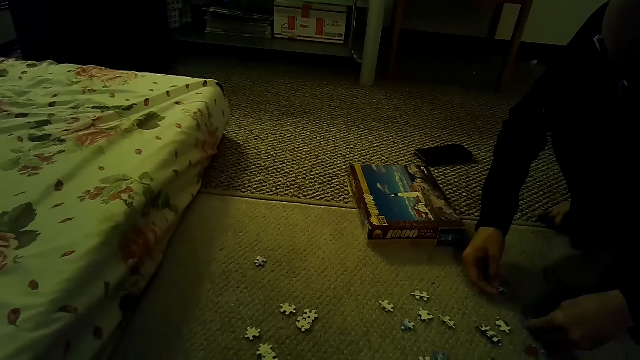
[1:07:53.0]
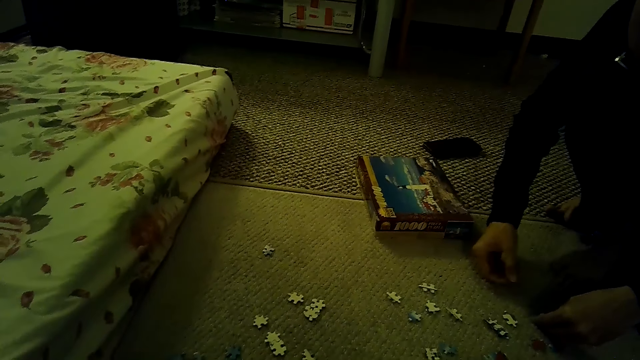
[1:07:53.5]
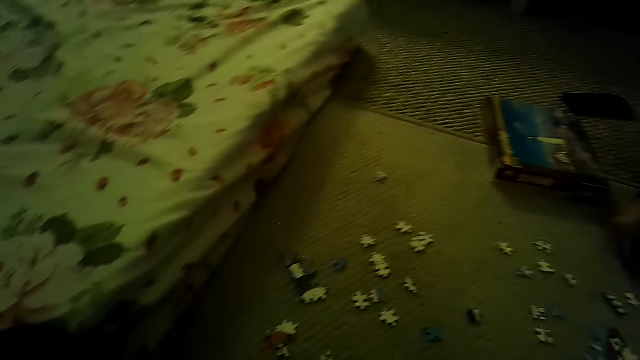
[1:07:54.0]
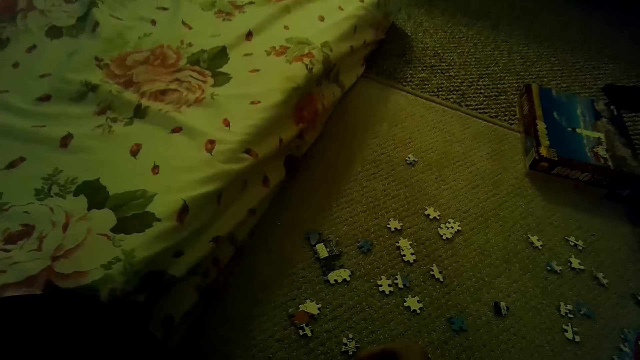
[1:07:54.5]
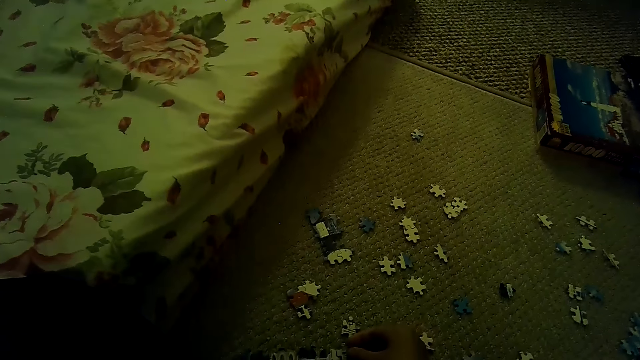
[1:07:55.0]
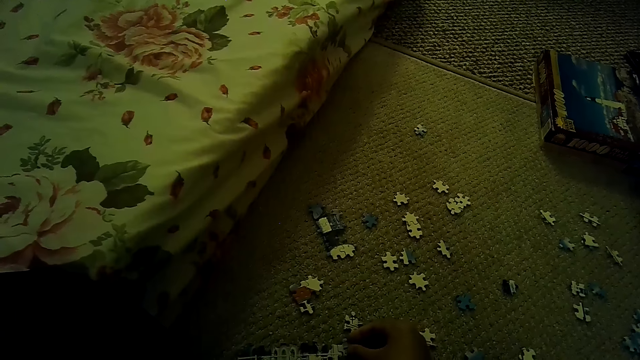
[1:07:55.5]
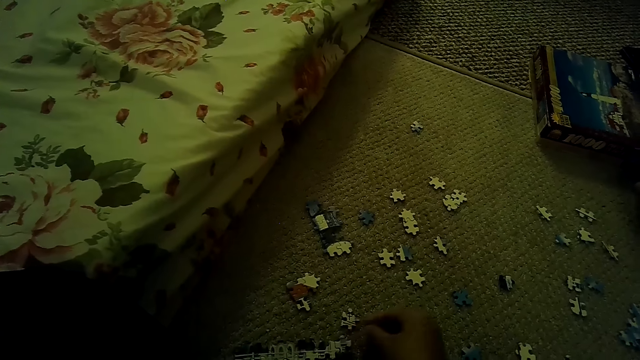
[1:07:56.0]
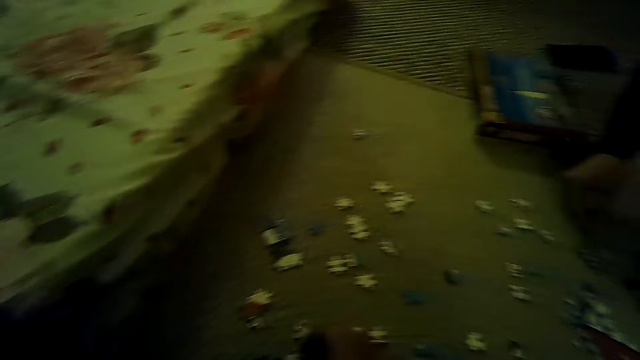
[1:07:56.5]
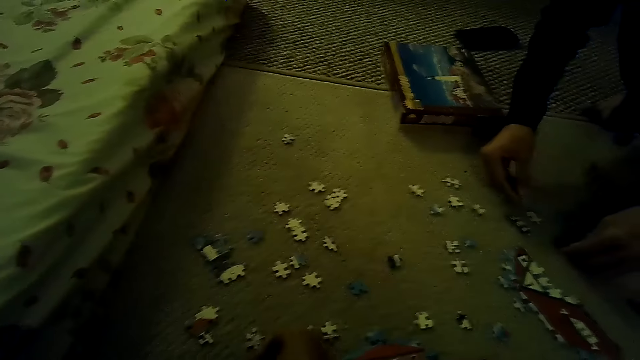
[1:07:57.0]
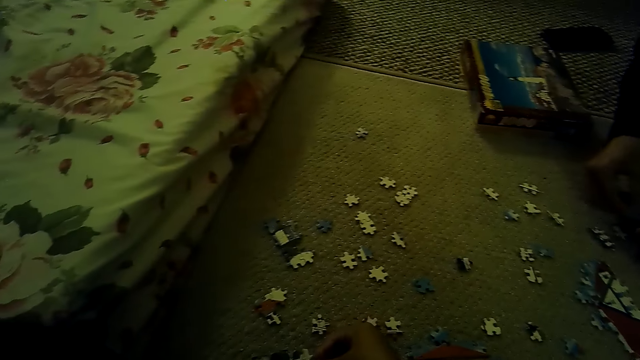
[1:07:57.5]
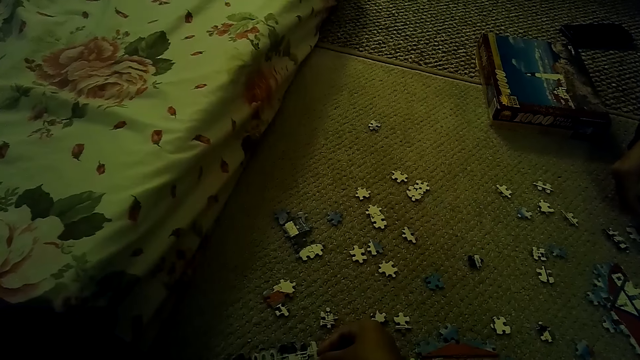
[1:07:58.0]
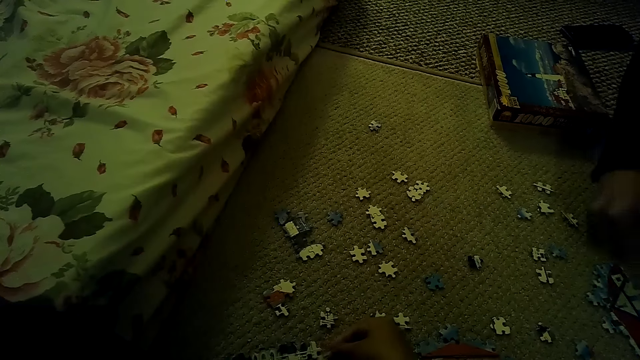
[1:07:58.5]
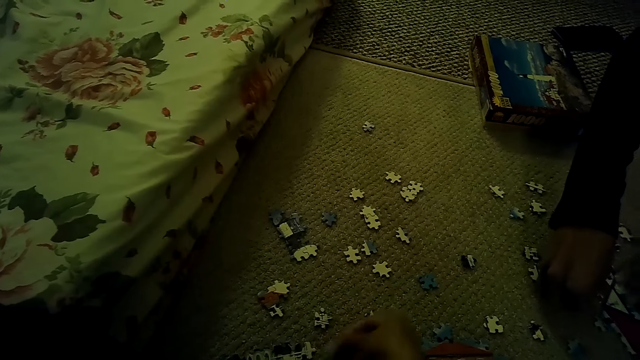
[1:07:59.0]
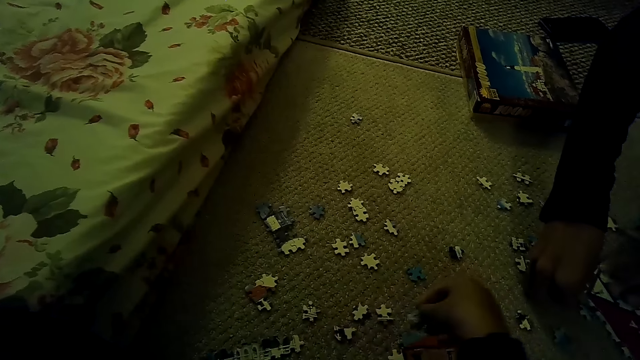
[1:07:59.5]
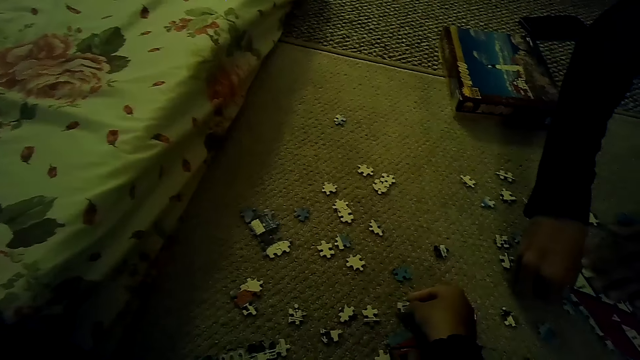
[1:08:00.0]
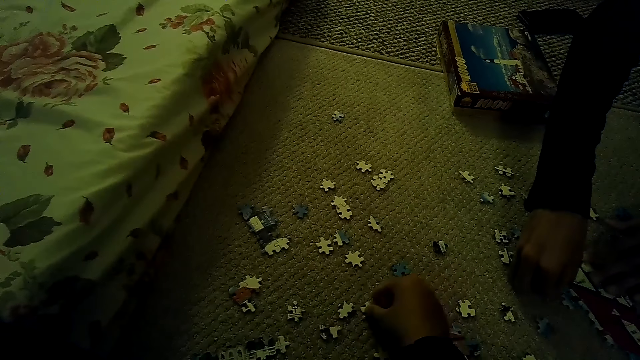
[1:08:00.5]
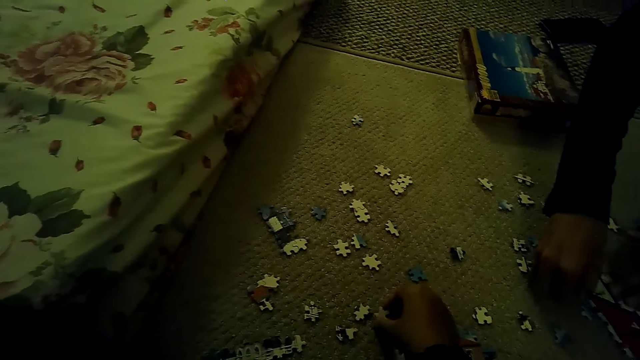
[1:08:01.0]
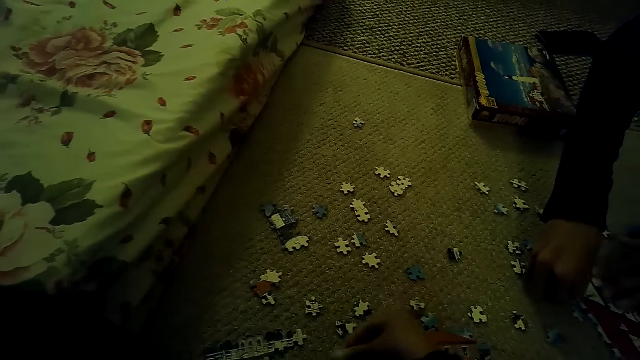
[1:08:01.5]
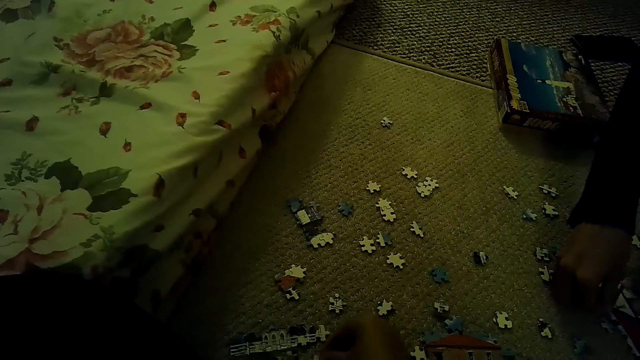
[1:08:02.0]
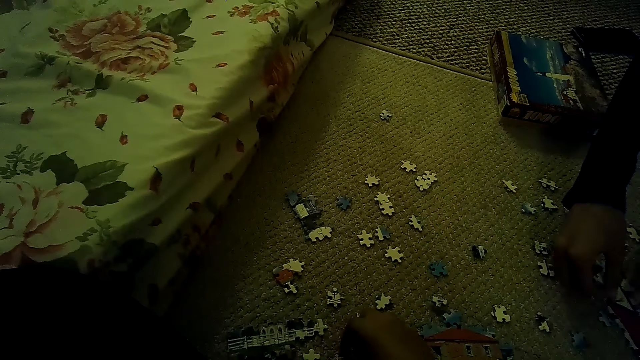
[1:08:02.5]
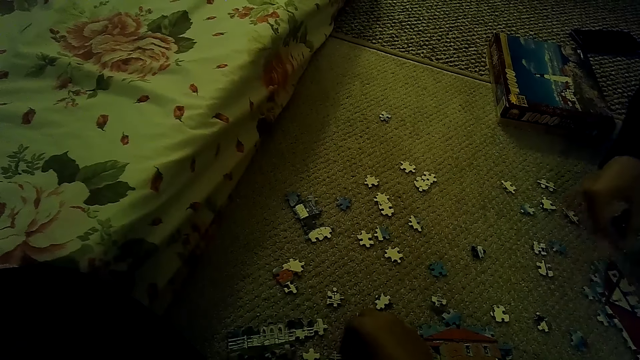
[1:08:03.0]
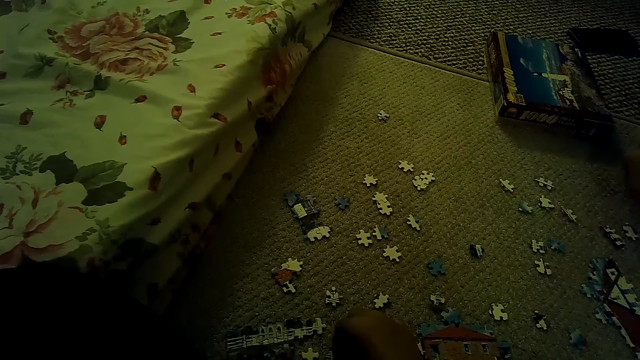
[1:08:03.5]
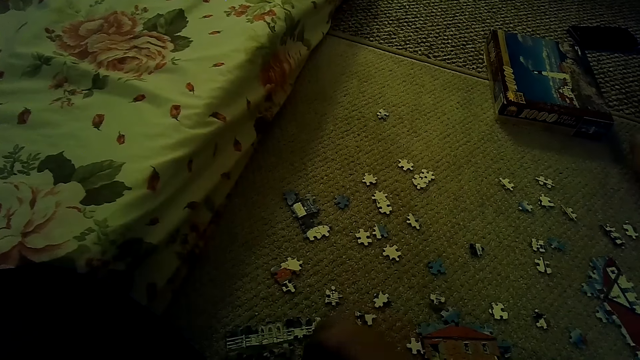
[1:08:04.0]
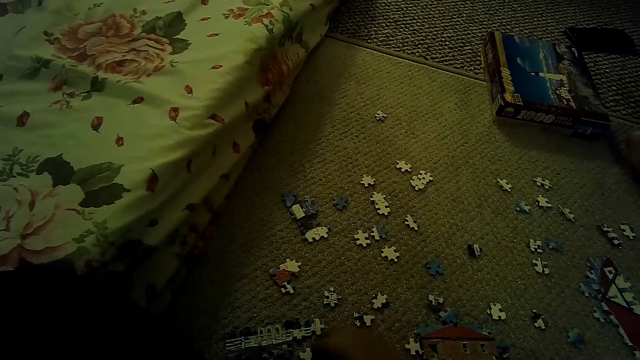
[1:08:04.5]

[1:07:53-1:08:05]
A person fixes a puzzle piece. The camera wearer plays the jigsaw puzzle on the floor. They put down the puzzle piece.

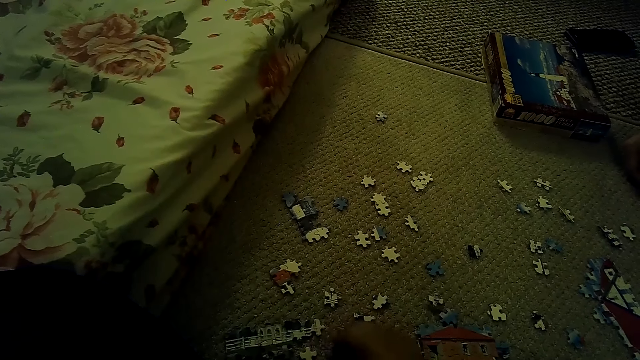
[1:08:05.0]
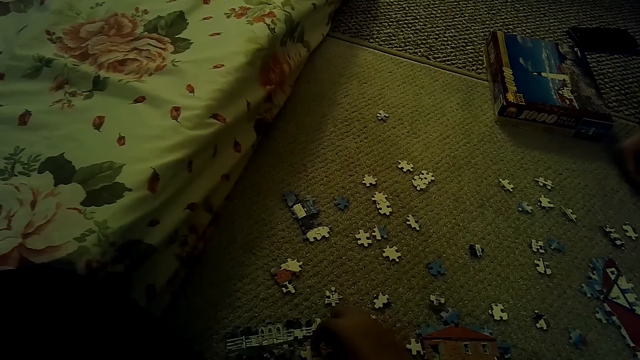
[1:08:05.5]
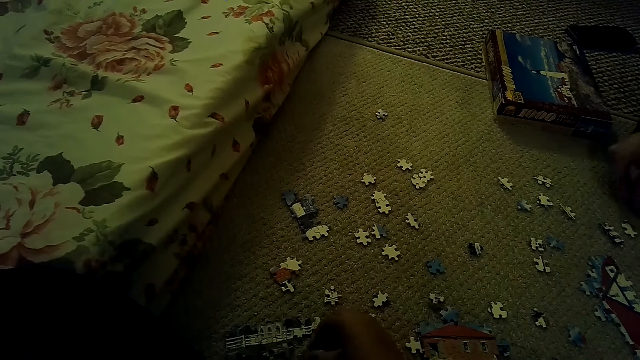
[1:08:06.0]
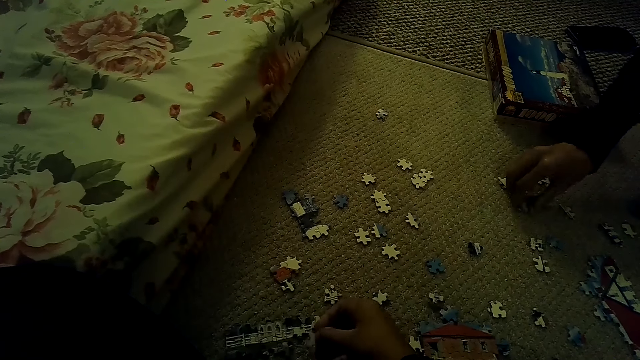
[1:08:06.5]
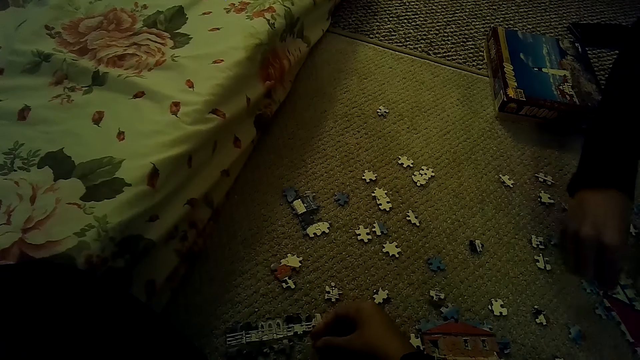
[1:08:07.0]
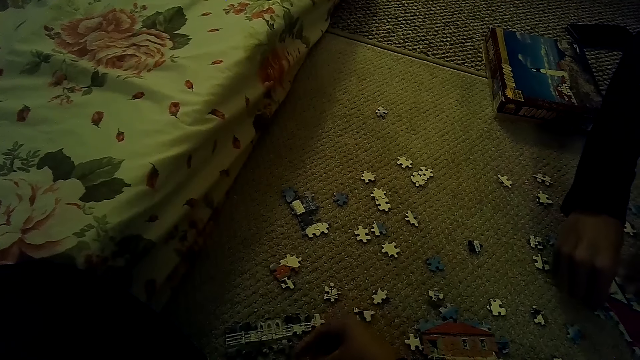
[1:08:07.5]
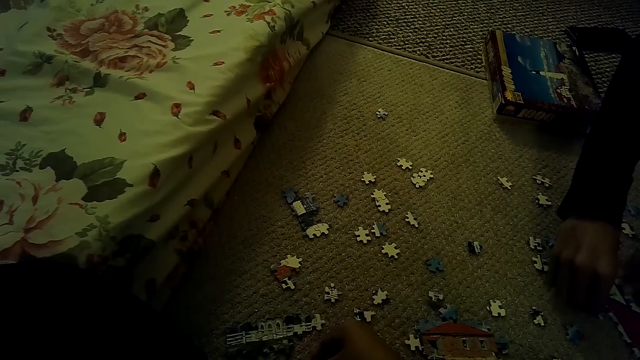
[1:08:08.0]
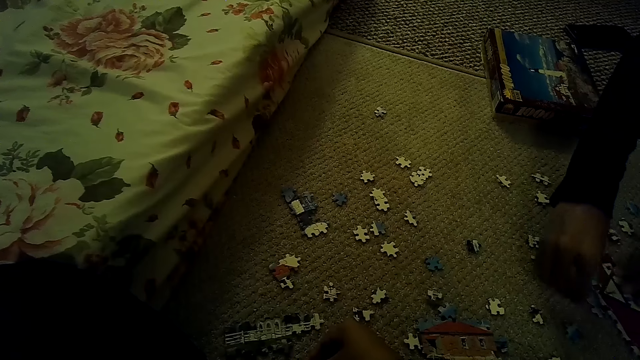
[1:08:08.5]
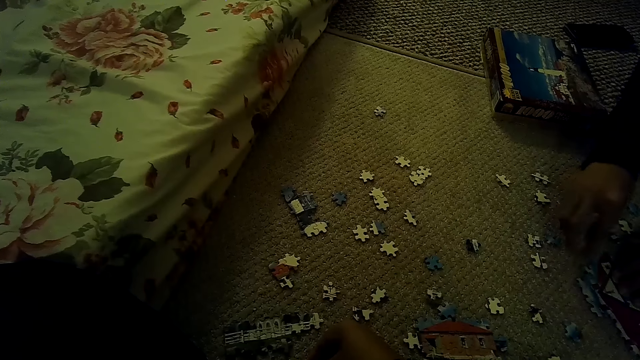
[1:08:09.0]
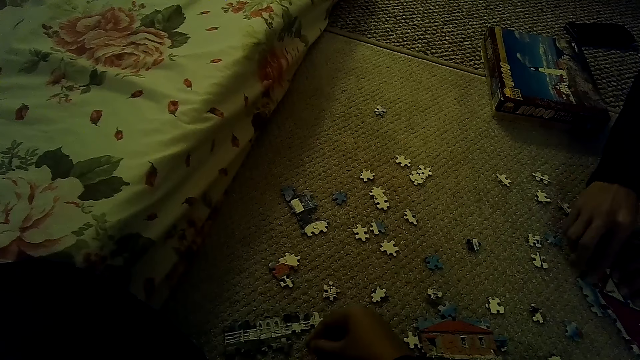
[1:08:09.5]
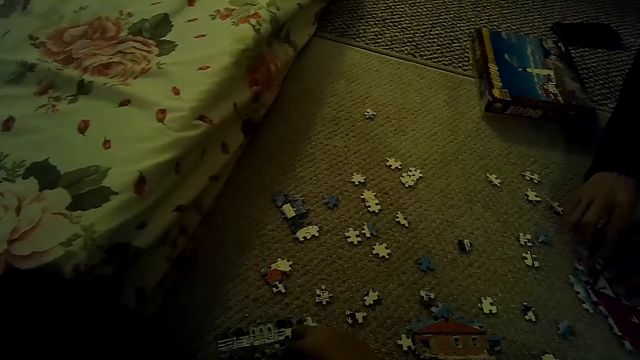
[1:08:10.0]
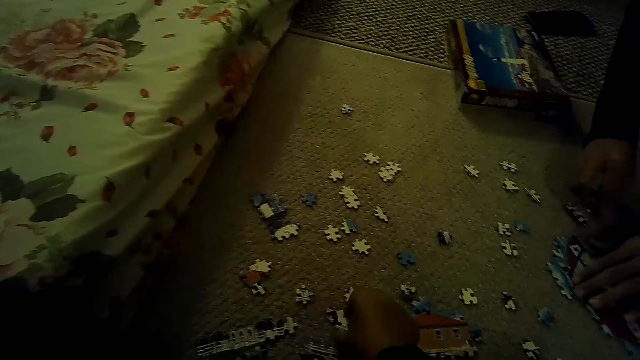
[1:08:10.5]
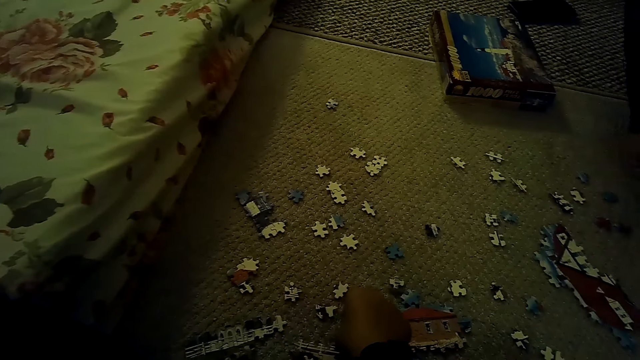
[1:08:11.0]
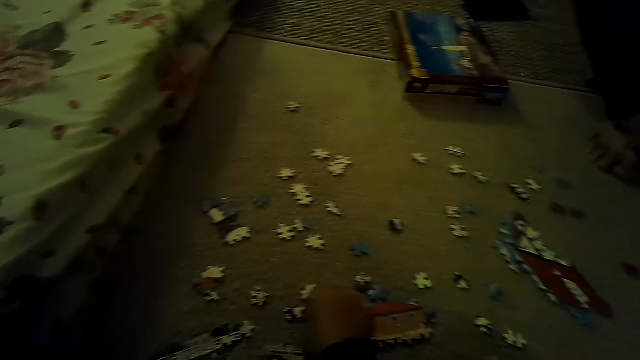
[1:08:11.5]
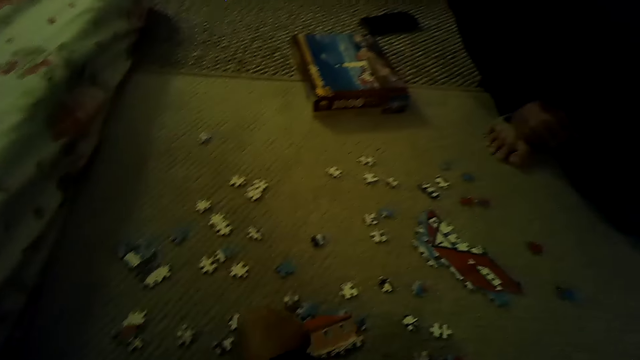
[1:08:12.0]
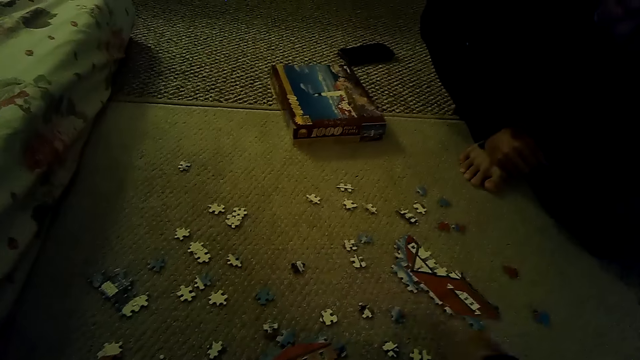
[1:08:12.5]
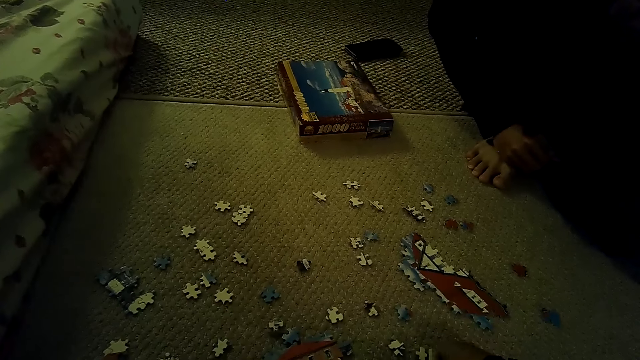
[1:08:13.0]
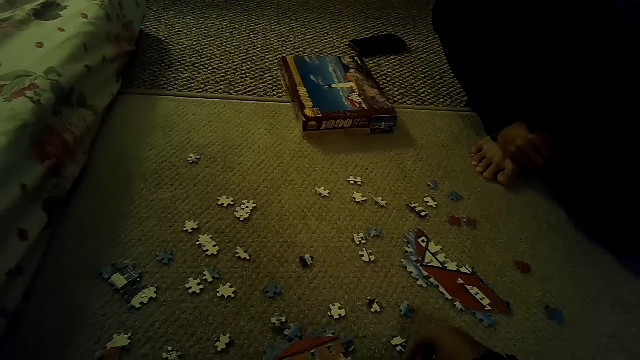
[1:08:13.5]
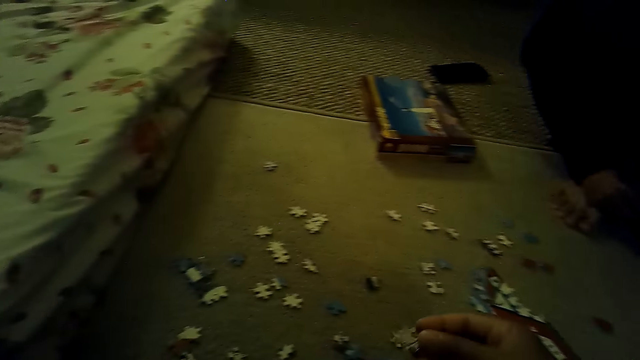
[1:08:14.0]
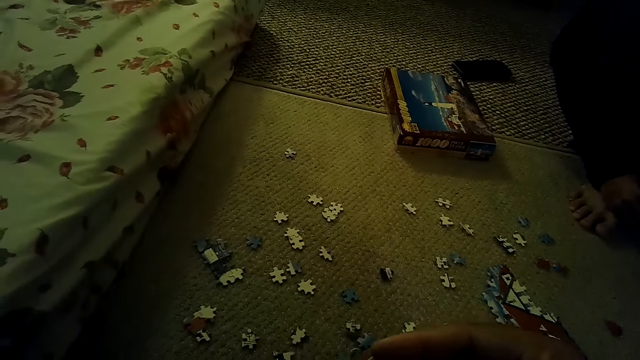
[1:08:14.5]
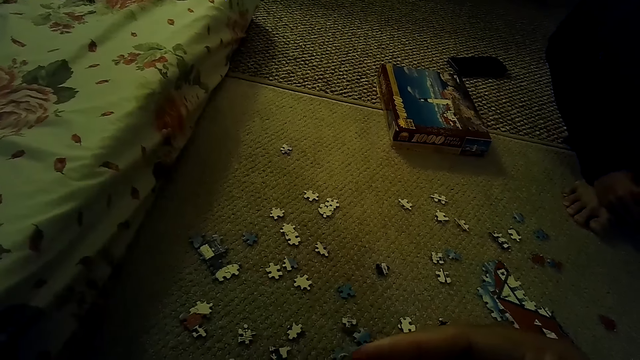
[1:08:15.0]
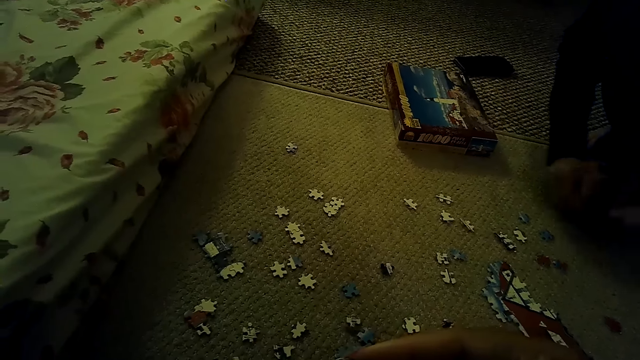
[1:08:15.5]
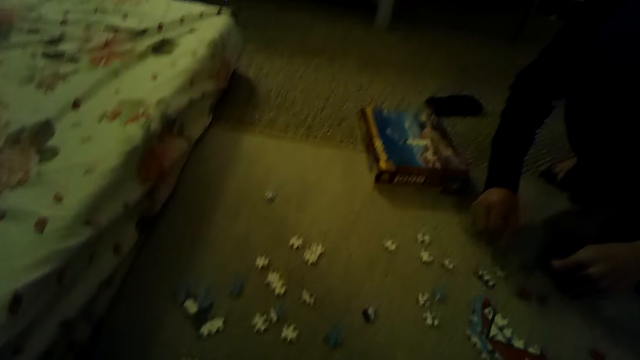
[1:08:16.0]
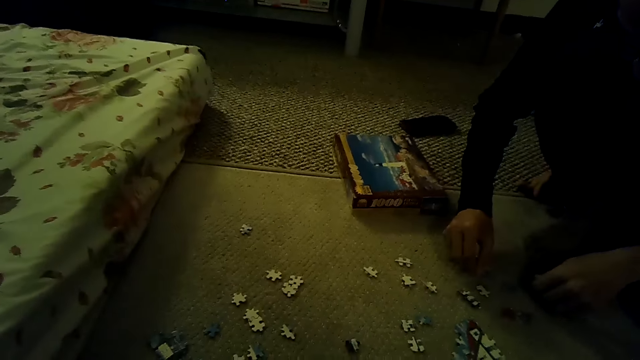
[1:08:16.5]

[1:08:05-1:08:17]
A man picks up a puzzle piece and fixes the puzzle piece. The man plays the jigsaw puzzle on the floor. The camera wearer plays the jigsaw puzzle on the floor. They fix the puzzle piece. They stare at the jigsaw puzzle piece. They pick up the puzzle piece.
